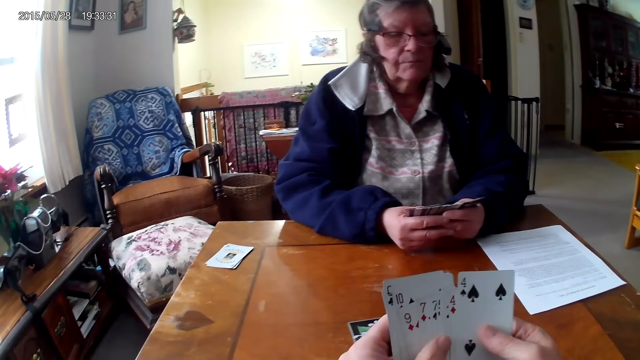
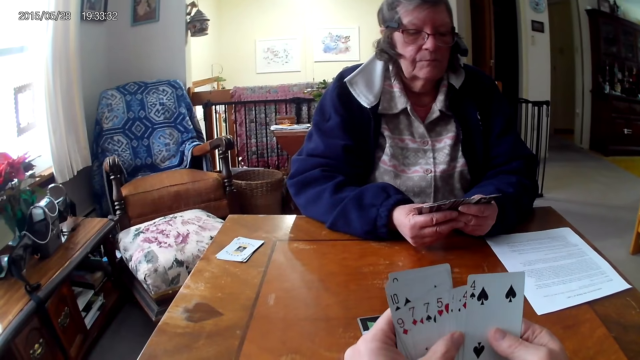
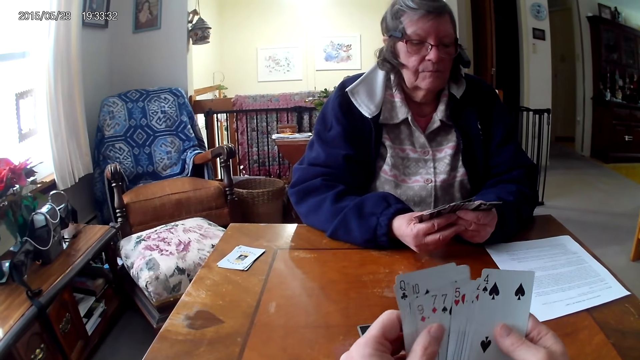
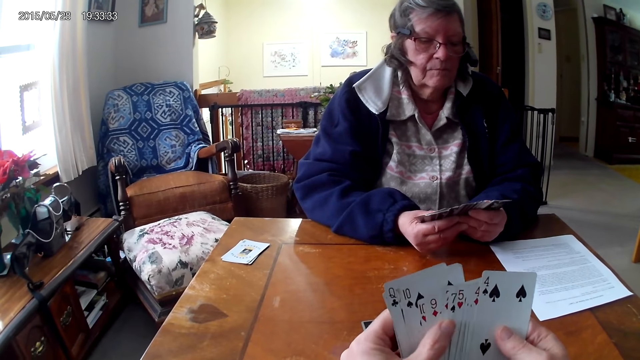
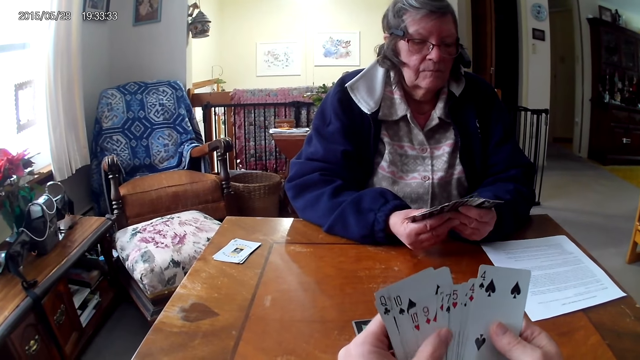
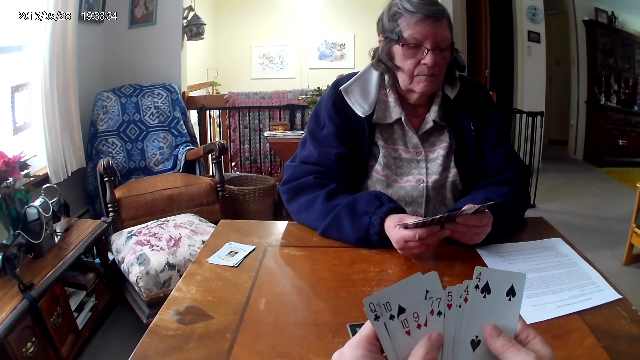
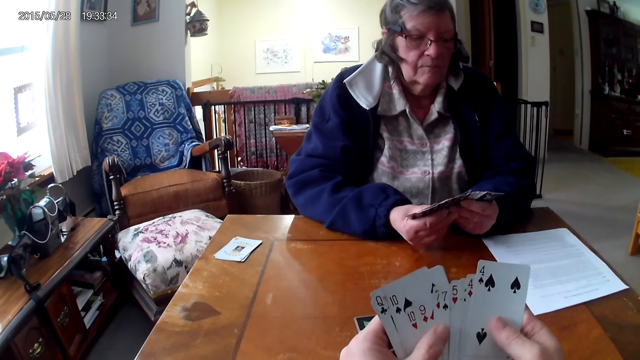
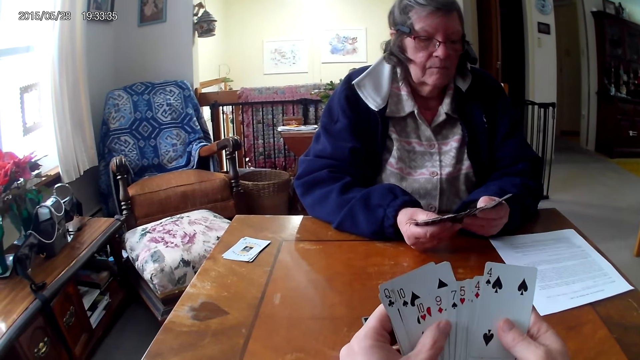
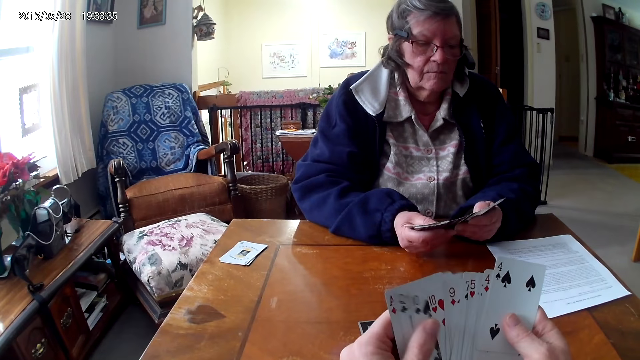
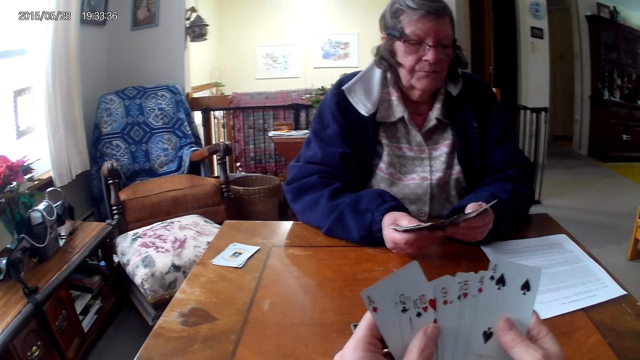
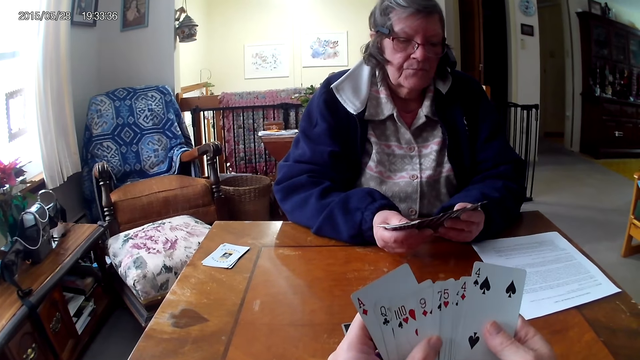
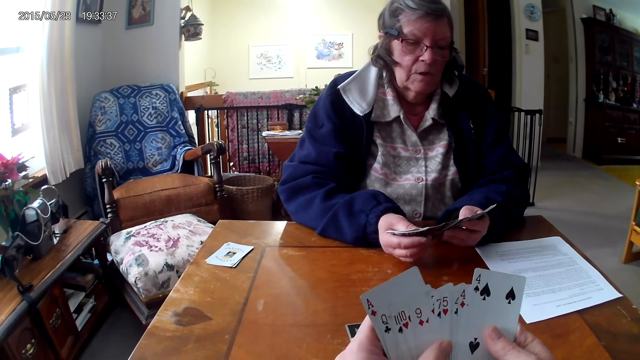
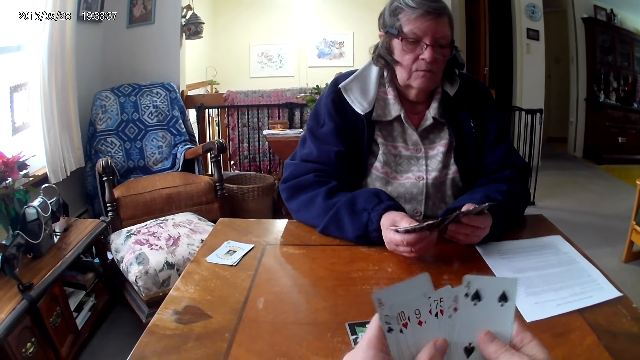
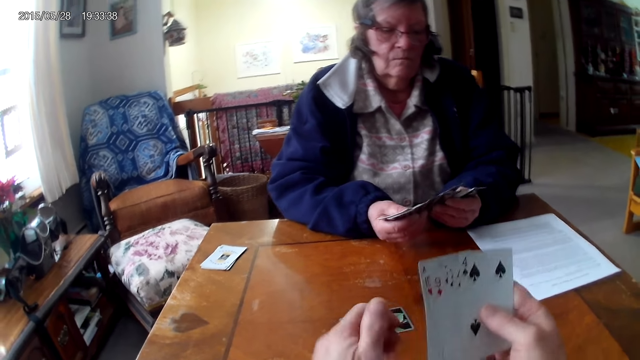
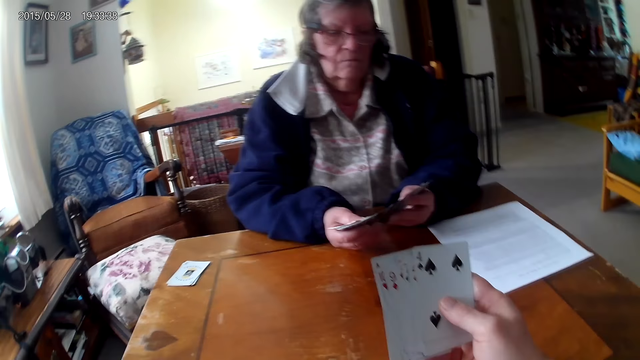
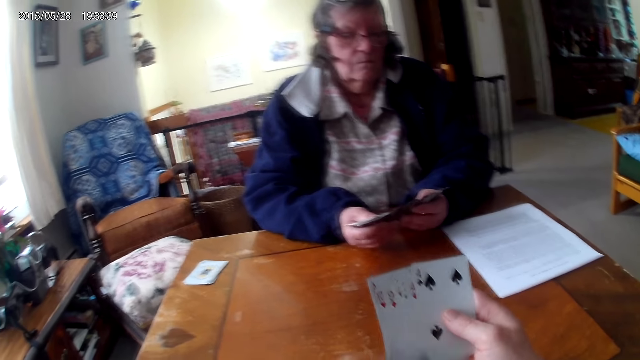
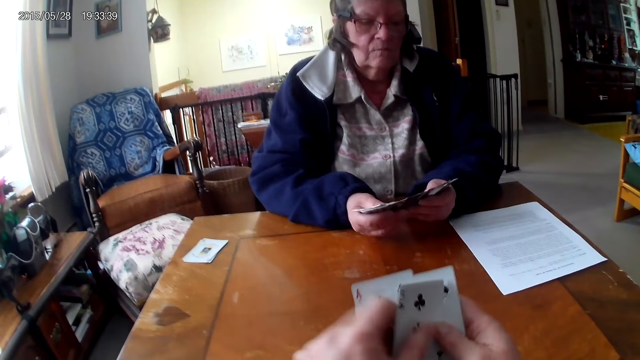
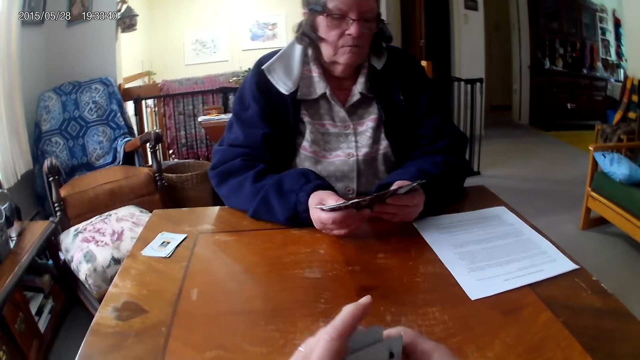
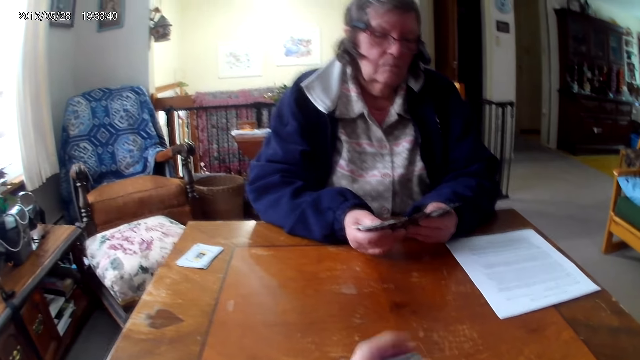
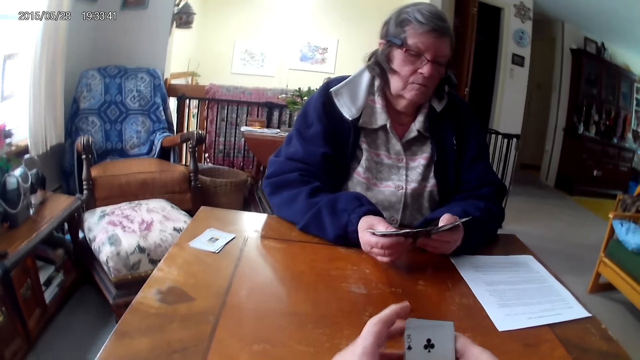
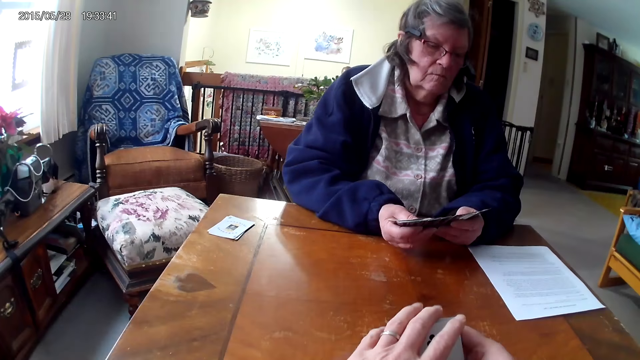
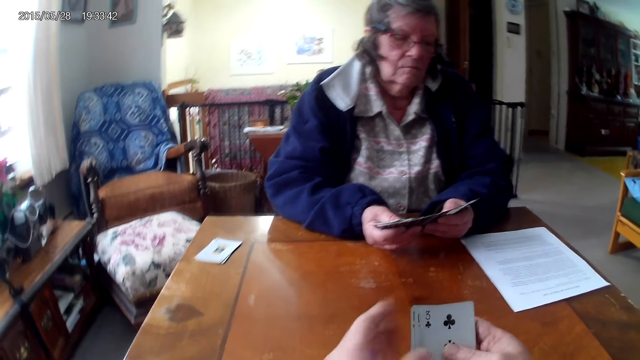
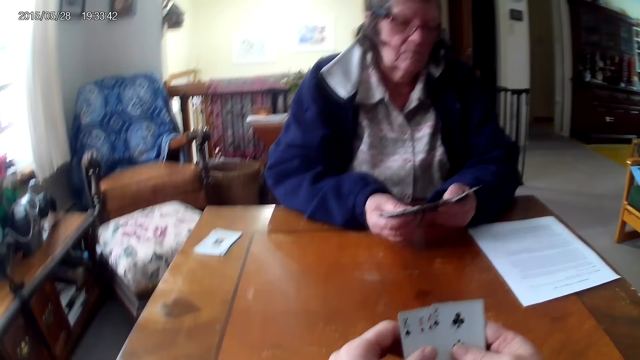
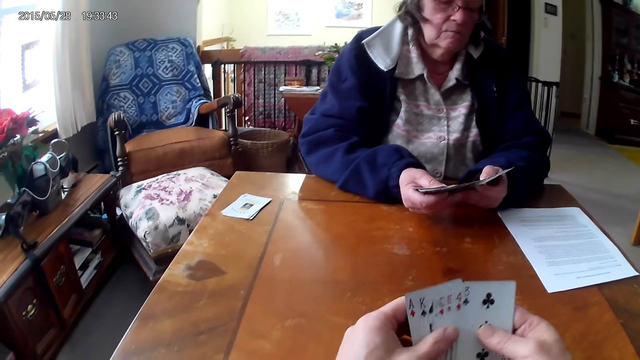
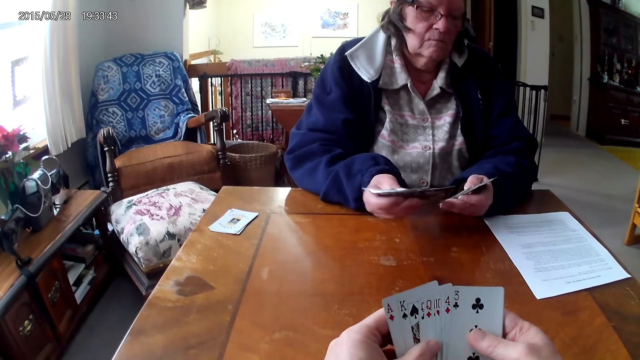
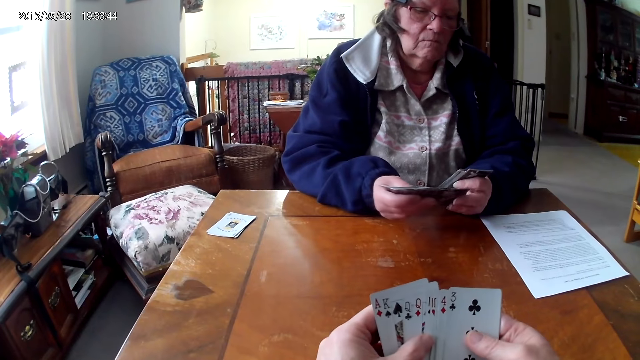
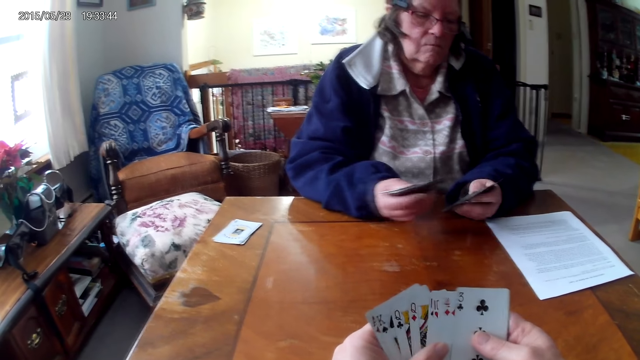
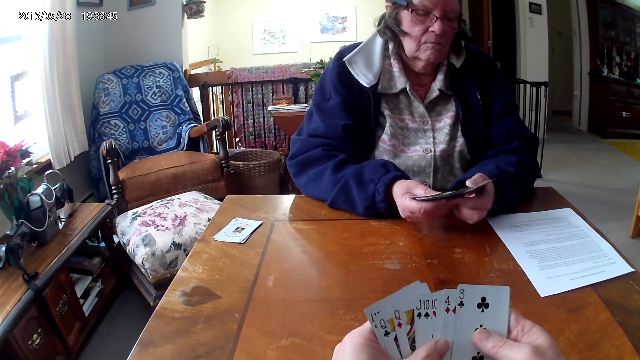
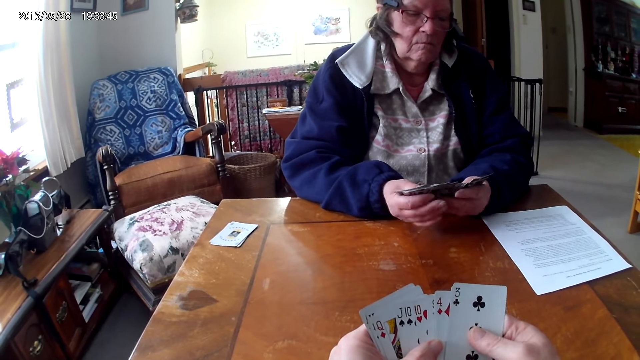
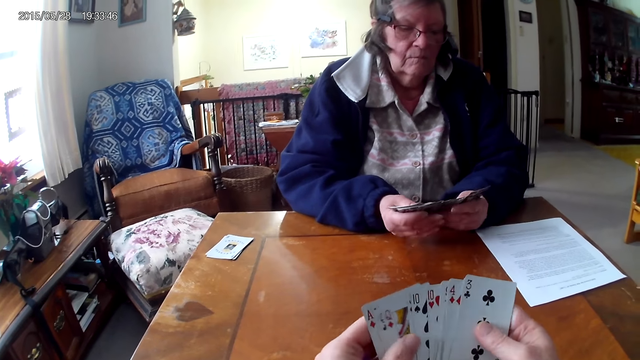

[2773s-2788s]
The camera wearer looks at the cards. They take the card from the table. They look at the cards.

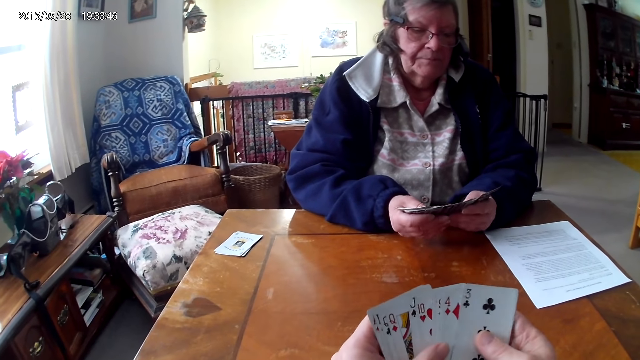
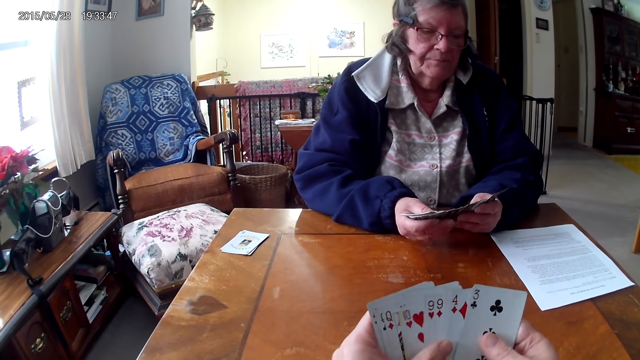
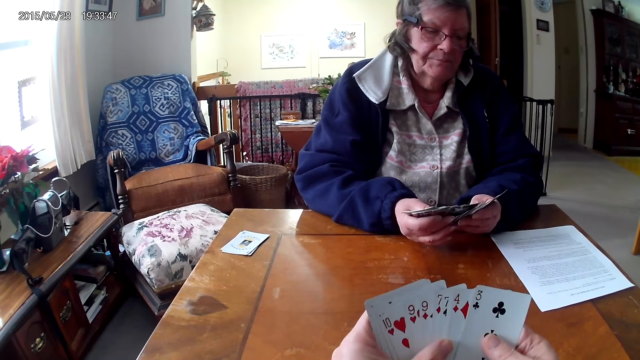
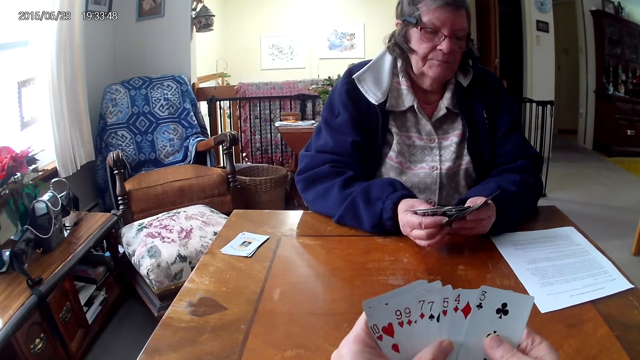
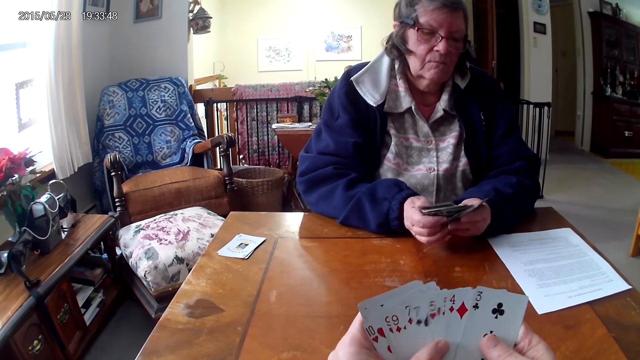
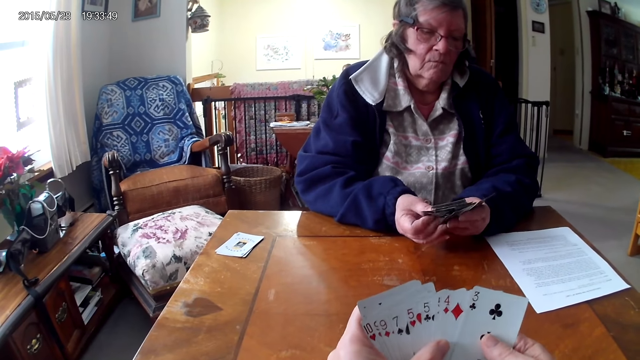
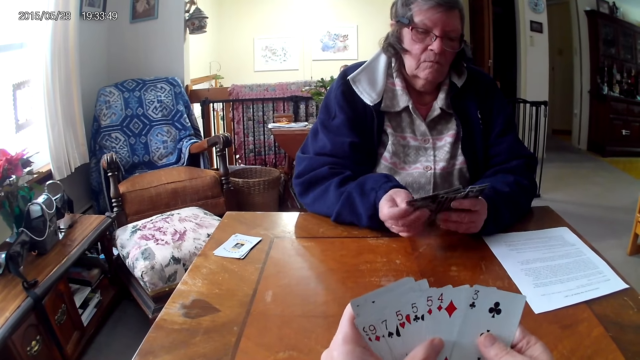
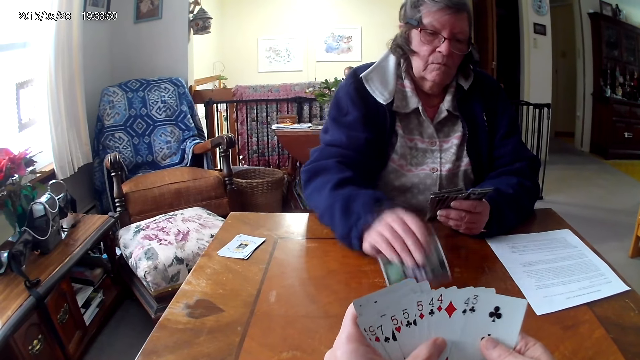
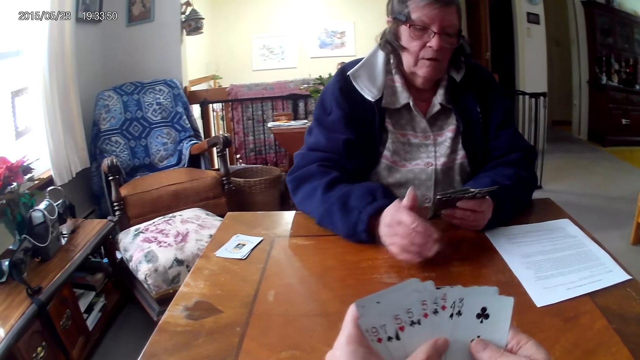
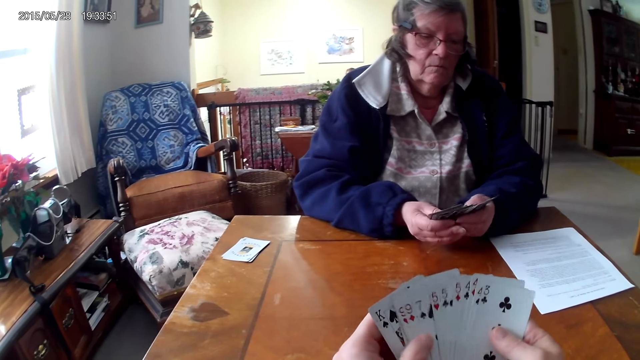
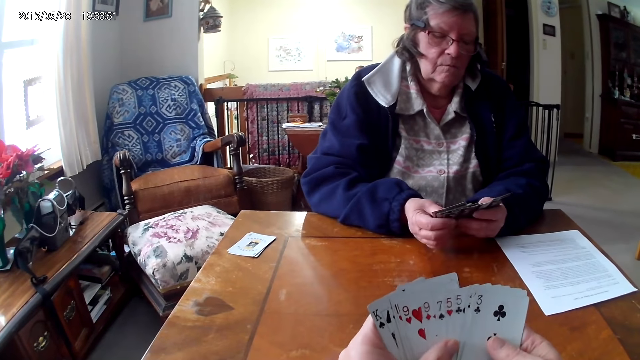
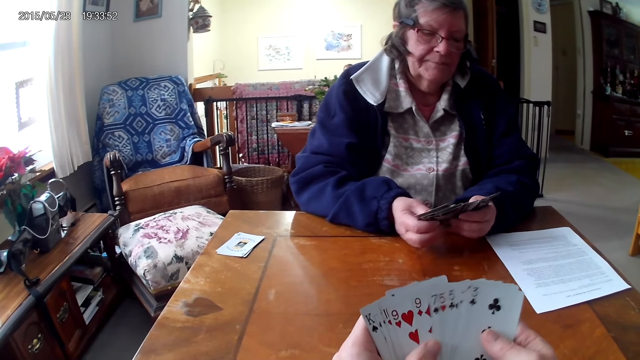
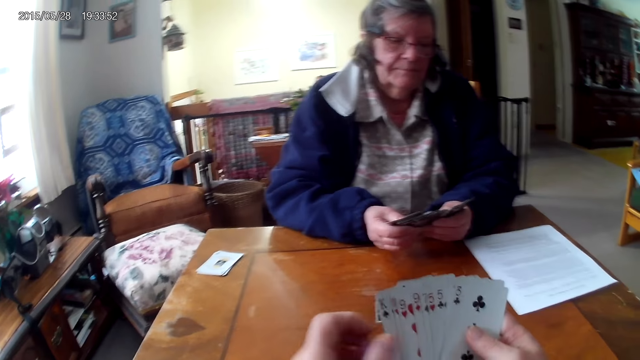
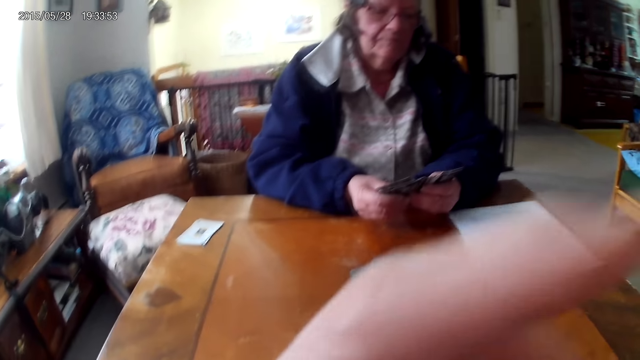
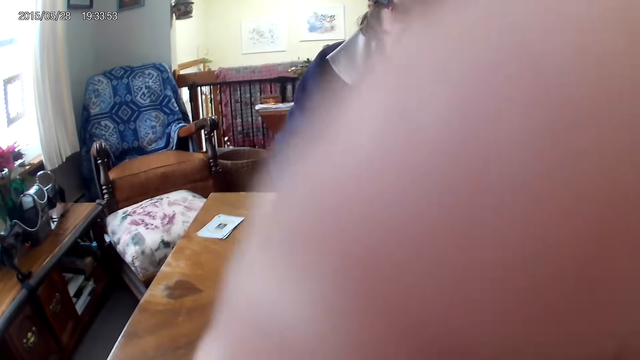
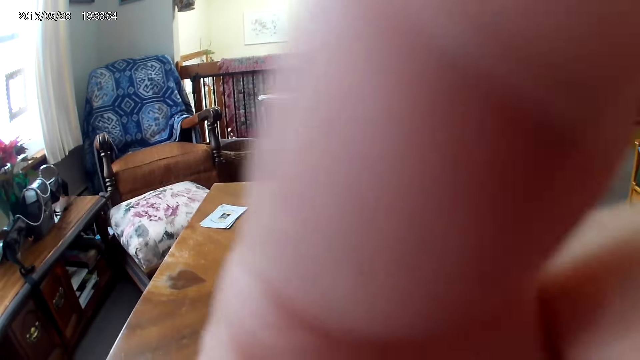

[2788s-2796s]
A woman puts the card on the table.
